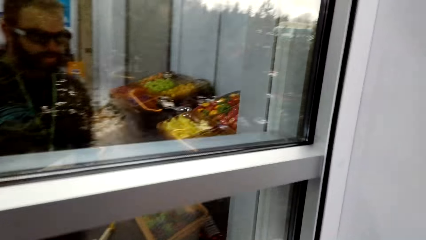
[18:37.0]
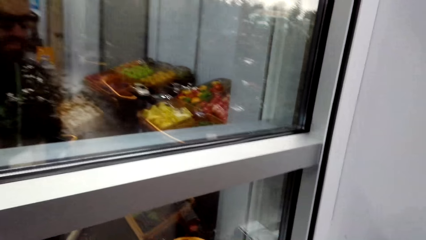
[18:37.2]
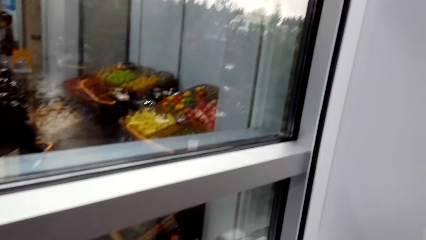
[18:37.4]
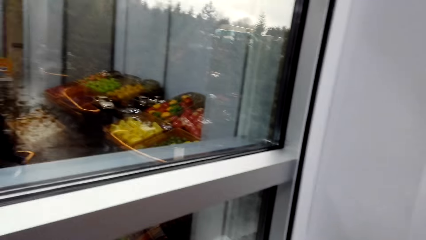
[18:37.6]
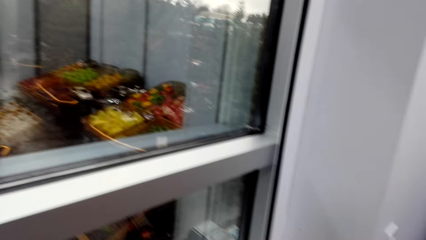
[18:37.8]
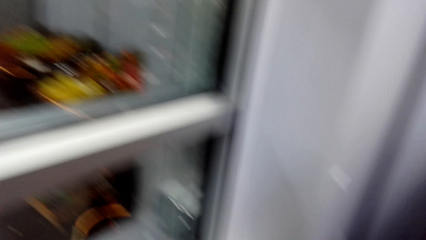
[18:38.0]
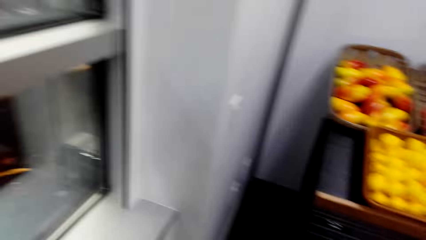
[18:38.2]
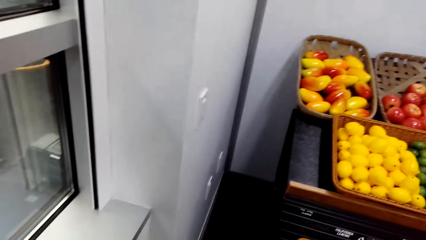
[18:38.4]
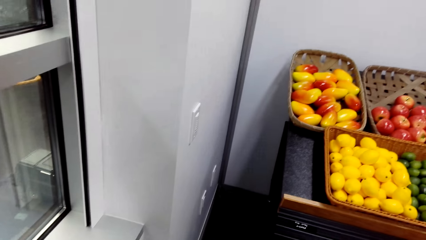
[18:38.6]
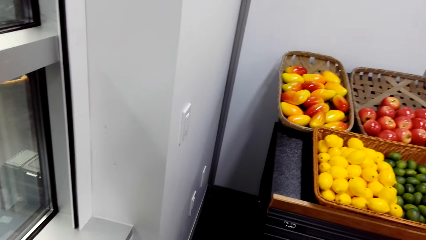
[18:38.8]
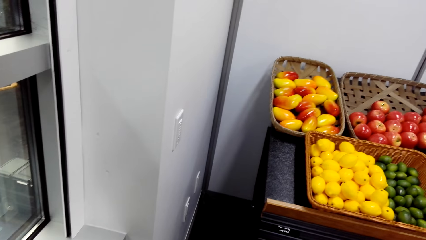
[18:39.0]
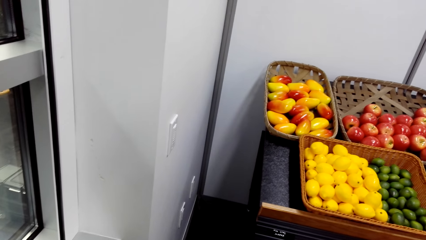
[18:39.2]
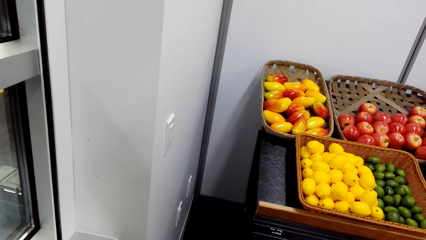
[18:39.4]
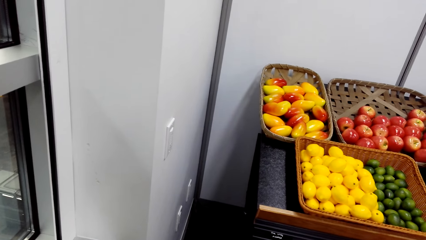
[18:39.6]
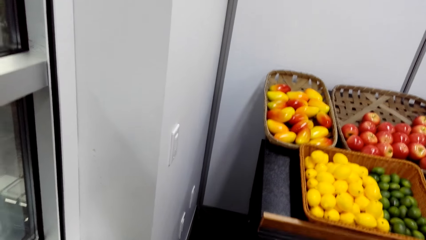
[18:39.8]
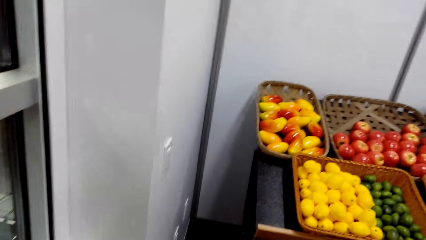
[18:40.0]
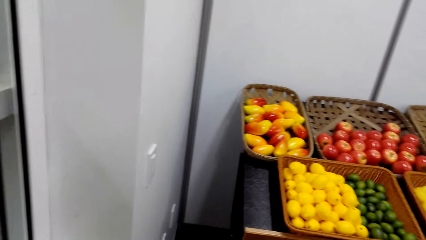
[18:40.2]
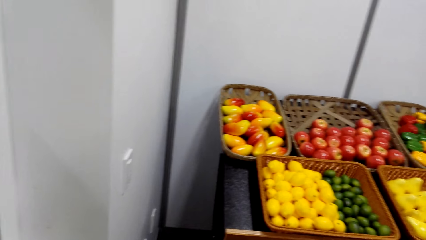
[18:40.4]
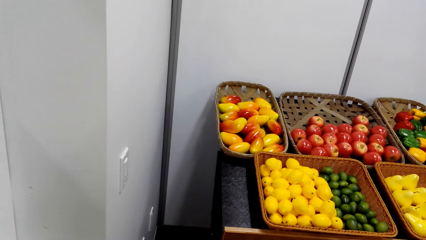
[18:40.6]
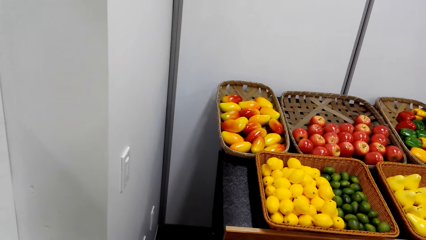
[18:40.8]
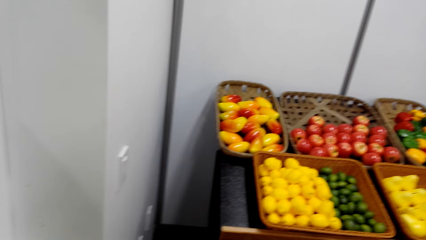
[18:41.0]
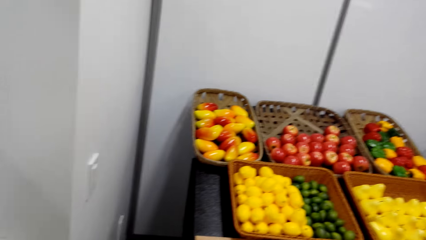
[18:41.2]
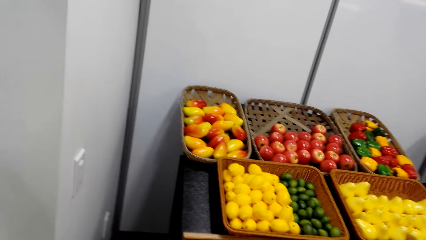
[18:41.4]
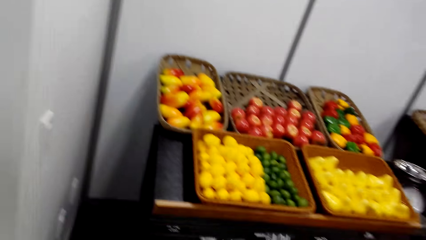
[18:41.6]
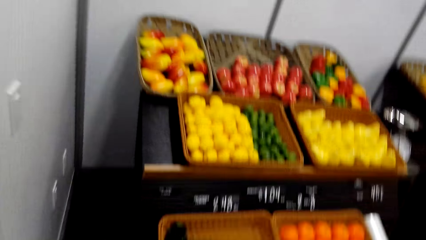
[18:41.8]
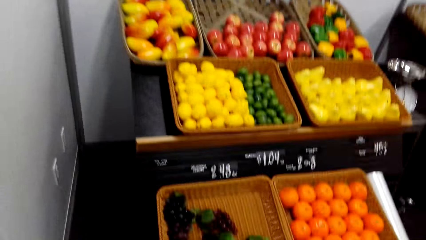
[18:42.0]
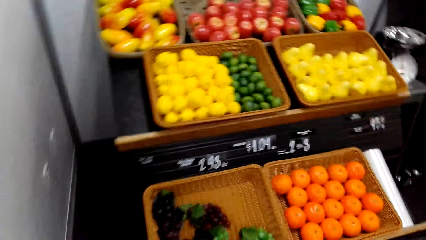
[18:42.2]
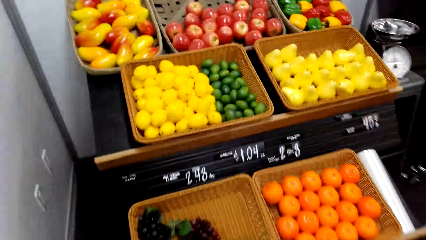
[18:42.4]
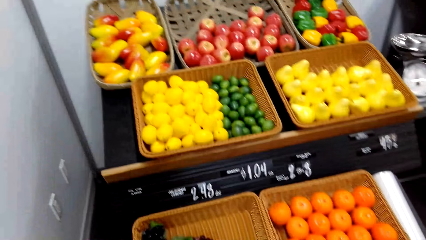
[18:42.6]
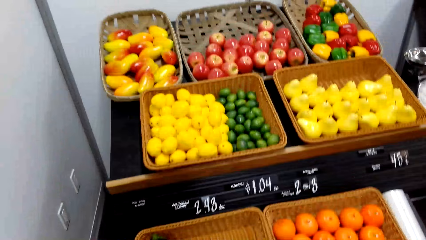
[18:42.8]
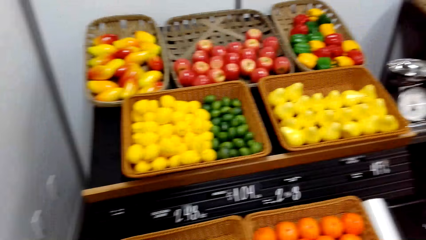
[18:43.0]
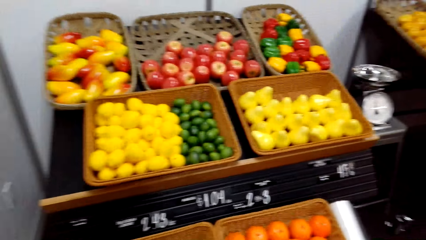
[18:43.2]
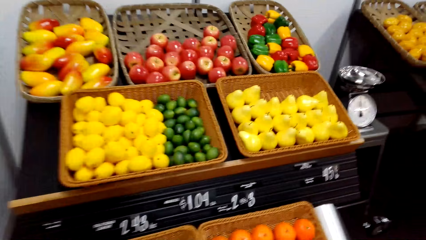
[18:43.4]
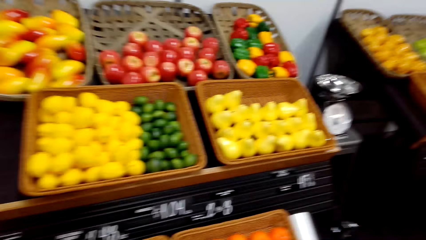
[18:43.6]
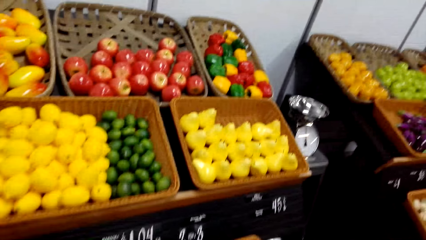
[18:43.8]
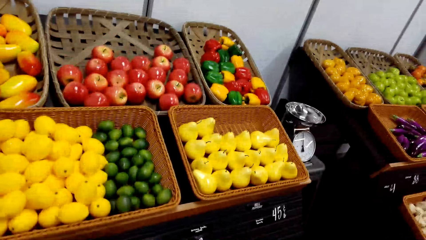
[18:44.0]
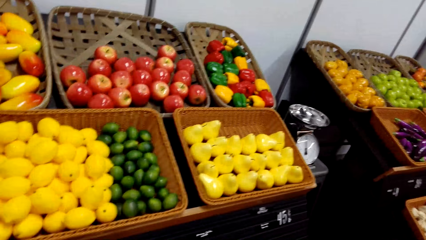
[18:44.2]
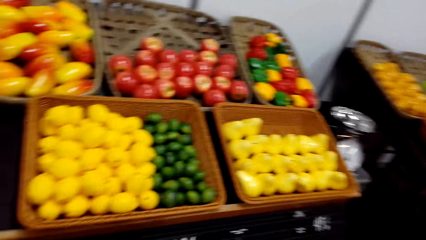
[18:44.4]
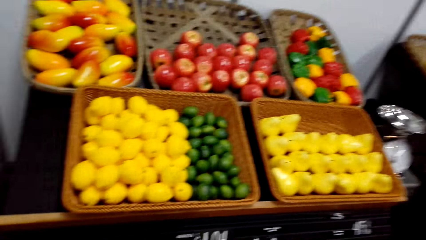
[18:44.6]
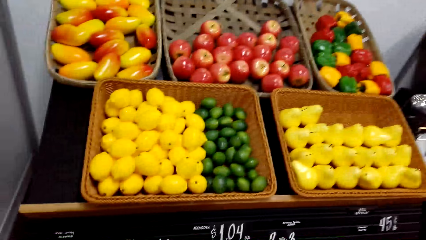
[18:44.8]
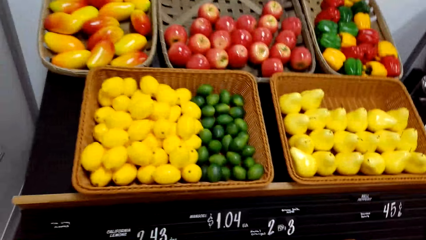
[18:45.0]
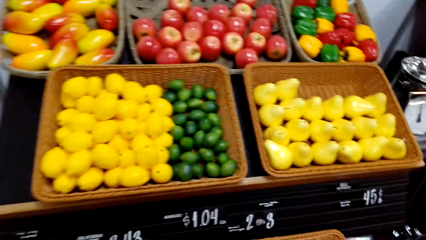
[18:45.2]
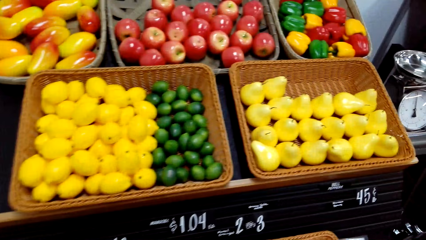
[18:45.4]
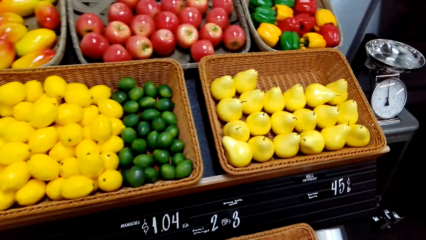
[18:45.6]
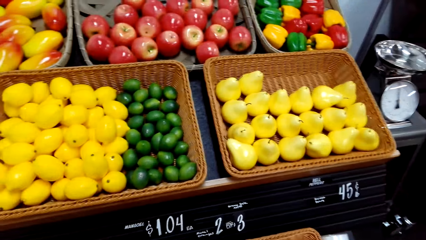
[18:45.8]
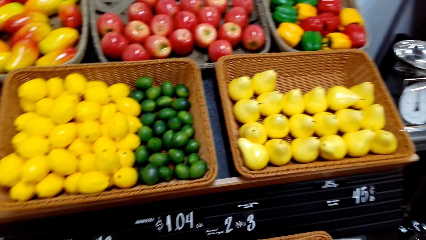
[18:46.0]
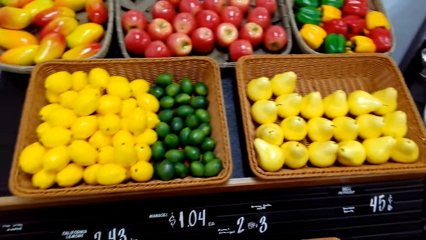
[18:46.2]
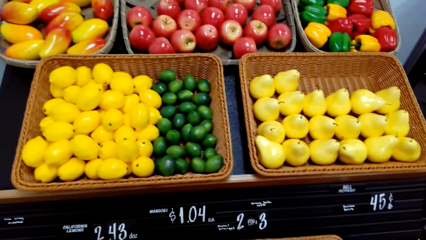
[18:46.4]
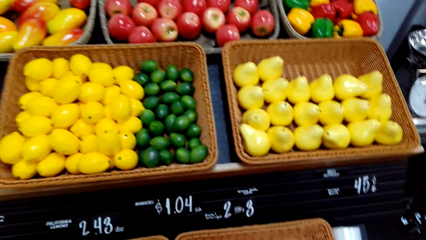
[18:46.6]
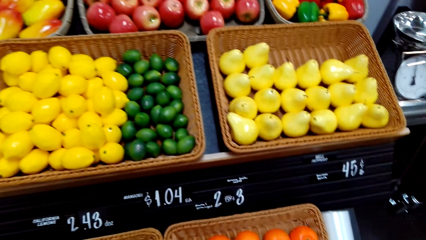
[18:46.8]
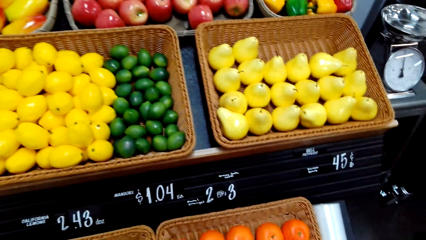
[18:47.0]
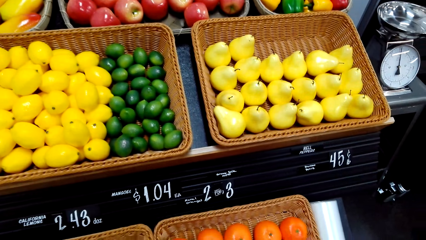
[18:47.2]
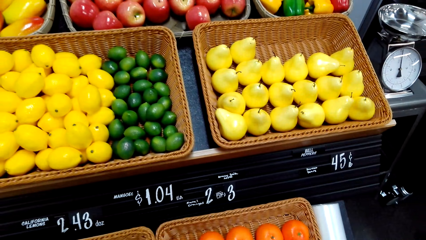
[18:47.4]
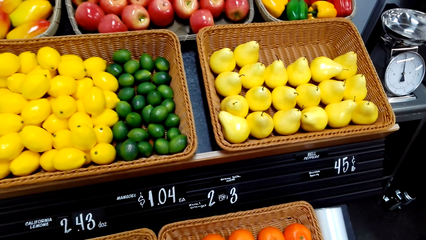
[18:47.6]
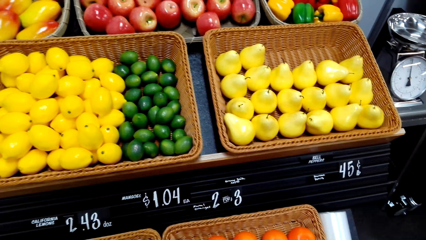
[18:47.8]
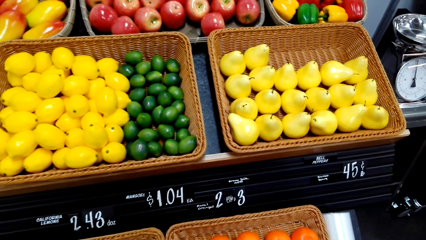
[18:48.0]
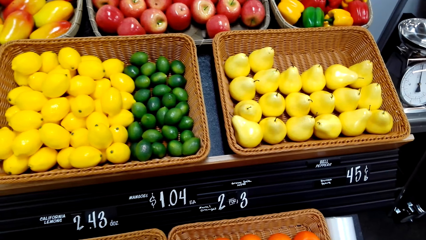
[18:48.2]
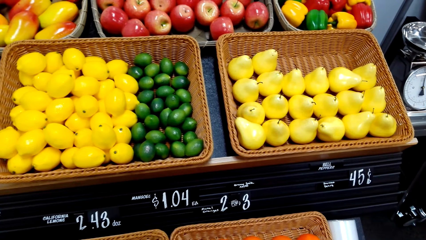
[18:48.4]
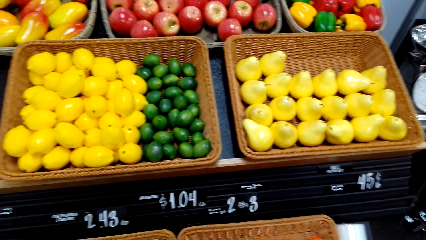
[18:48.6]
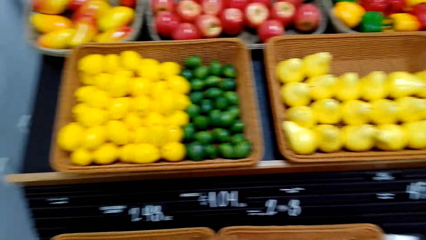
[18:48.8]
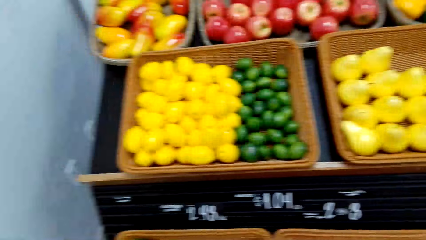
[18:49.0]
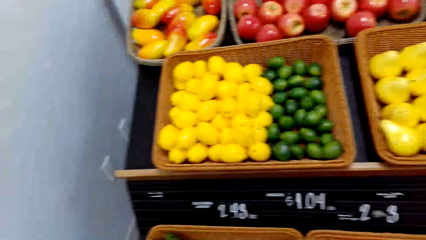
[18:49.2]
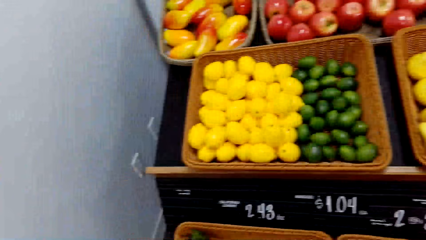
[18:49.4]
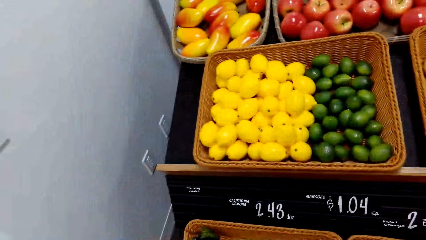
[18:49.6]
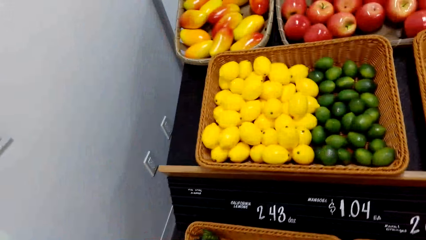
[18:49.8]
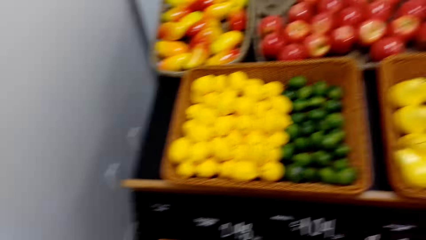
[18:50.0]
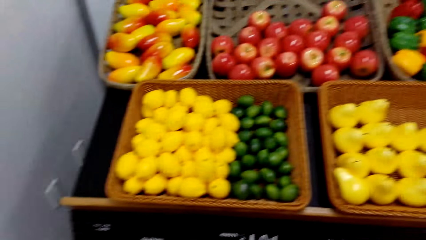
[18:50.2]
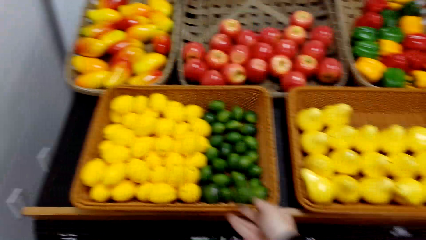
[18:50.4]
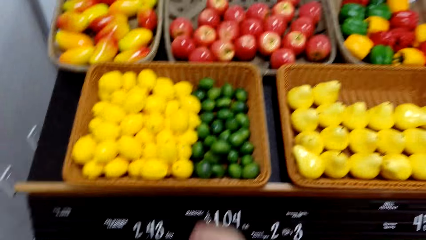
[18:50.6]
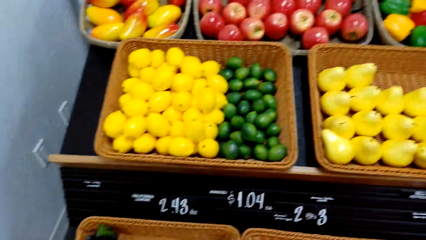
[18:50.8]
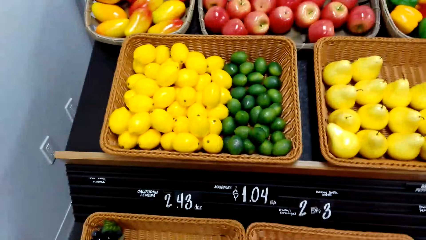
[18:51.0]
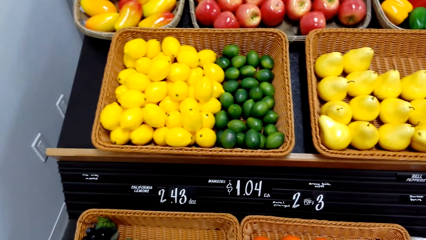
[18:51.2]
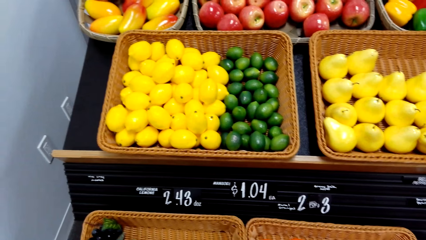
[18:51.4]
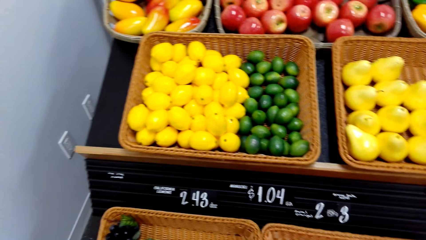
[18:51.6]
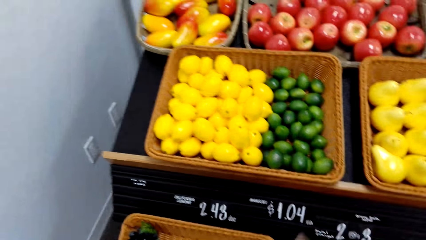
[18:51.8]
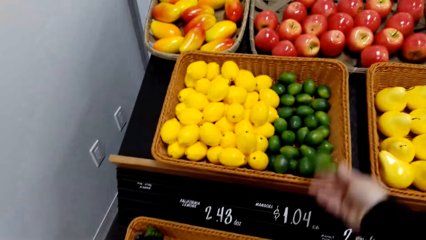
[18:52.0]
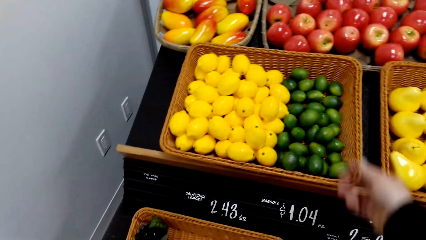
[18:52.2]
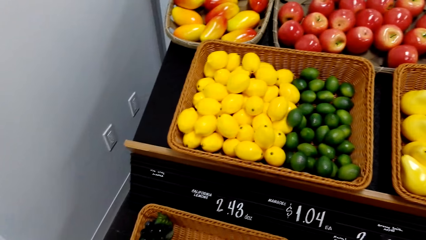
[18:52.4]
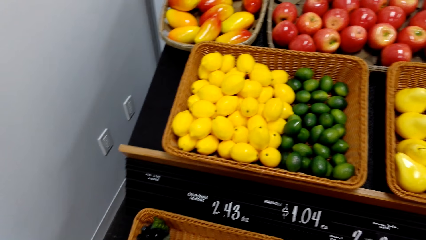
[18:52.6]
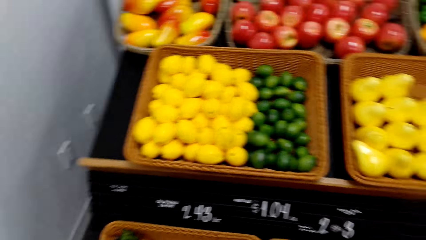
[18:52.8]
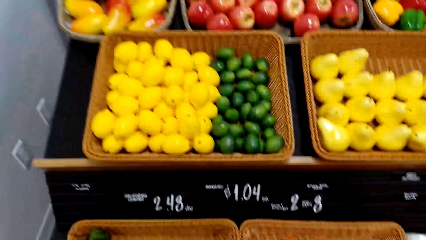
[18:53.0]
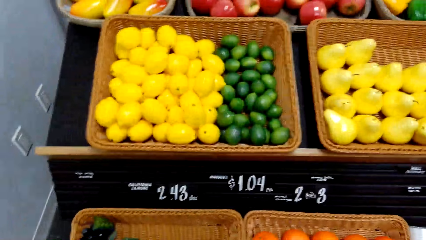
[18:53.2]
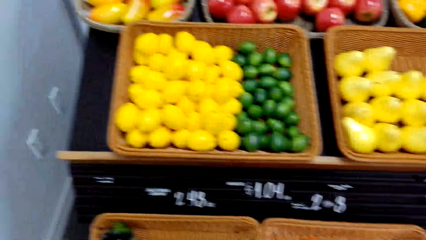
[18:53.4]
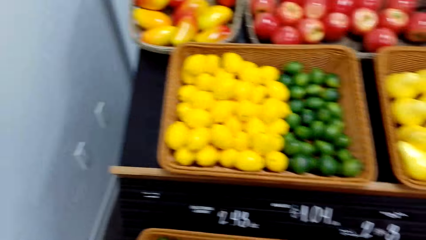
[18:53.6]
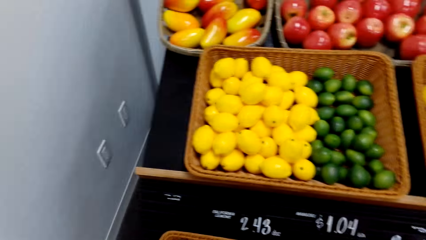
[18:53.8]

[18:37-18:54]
The camera wearer looks around. They look at the fruits. They look at the fruits again. They drop the lemons back on the basket. They drop another lemon.
